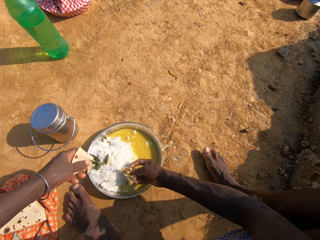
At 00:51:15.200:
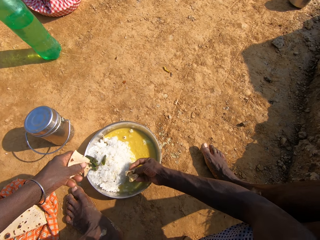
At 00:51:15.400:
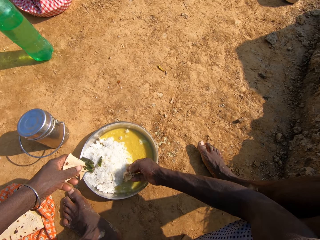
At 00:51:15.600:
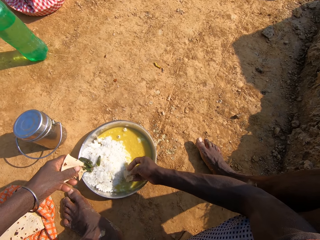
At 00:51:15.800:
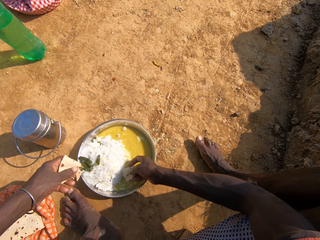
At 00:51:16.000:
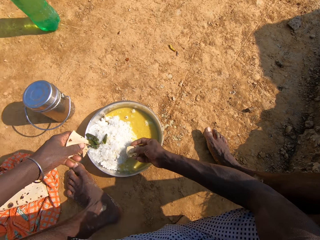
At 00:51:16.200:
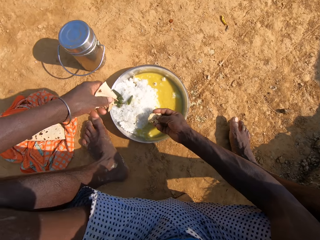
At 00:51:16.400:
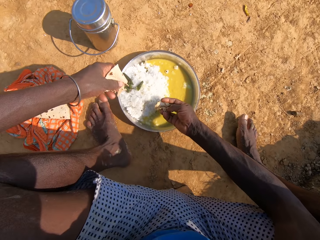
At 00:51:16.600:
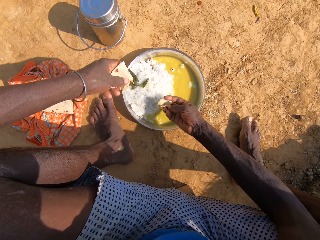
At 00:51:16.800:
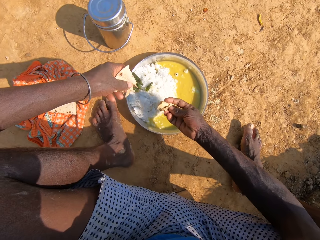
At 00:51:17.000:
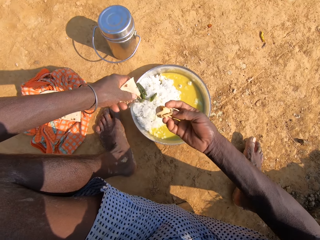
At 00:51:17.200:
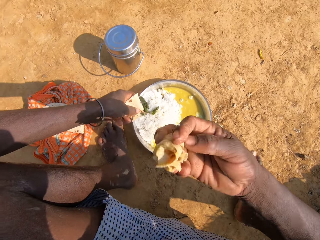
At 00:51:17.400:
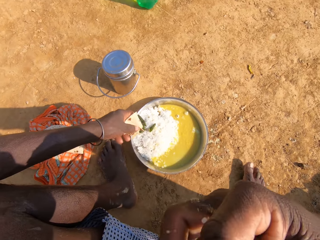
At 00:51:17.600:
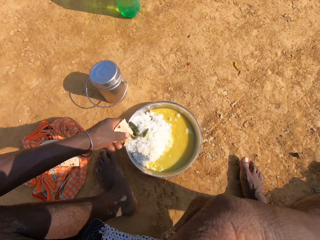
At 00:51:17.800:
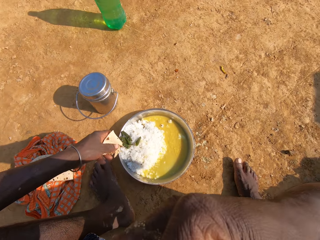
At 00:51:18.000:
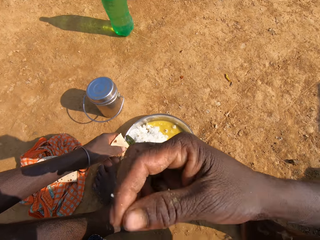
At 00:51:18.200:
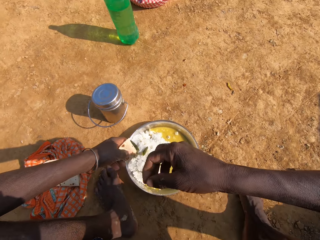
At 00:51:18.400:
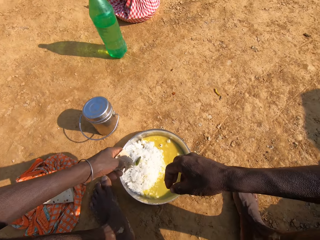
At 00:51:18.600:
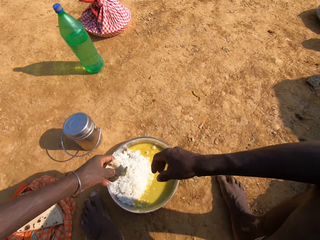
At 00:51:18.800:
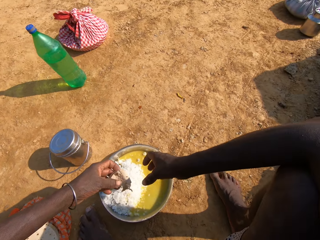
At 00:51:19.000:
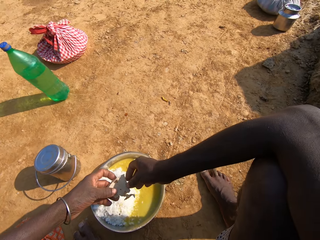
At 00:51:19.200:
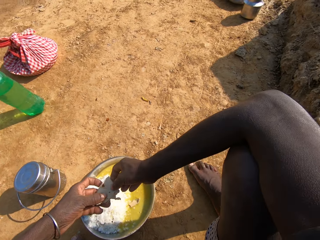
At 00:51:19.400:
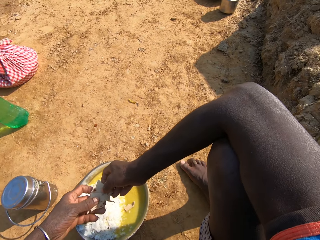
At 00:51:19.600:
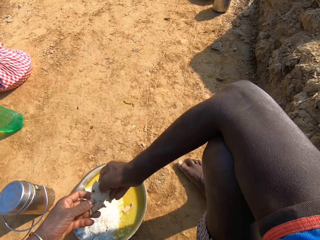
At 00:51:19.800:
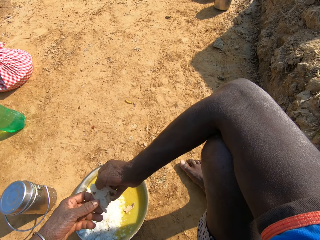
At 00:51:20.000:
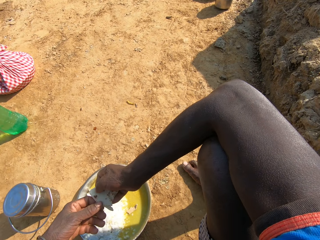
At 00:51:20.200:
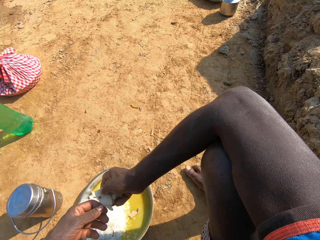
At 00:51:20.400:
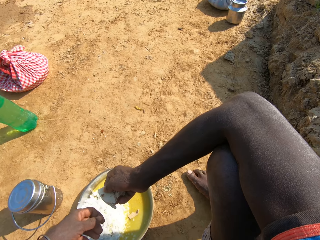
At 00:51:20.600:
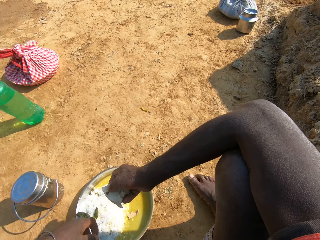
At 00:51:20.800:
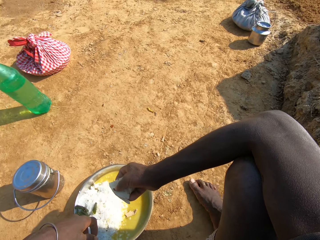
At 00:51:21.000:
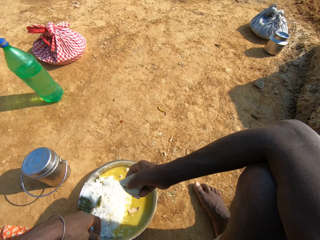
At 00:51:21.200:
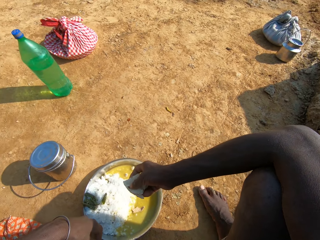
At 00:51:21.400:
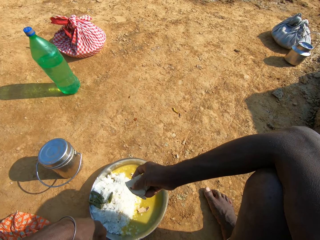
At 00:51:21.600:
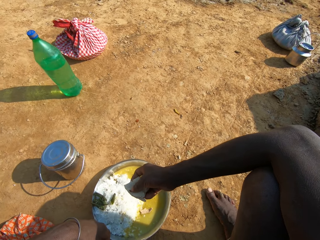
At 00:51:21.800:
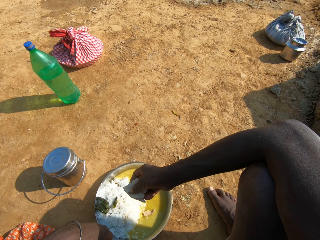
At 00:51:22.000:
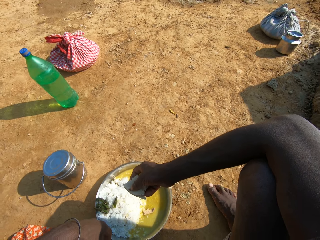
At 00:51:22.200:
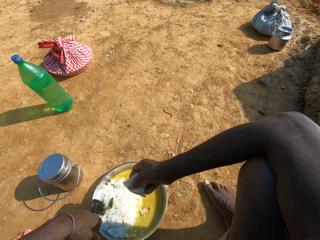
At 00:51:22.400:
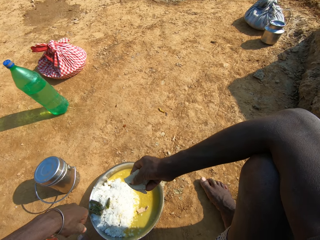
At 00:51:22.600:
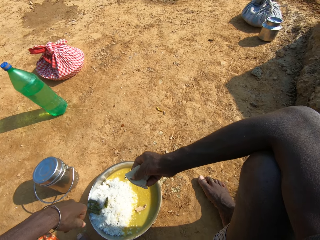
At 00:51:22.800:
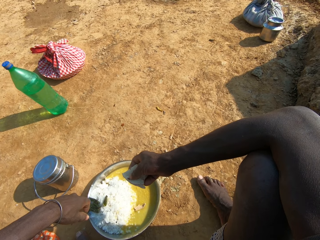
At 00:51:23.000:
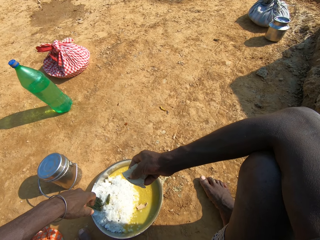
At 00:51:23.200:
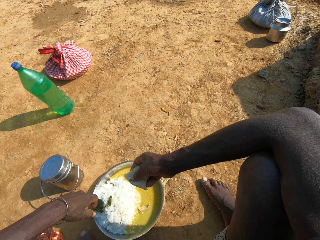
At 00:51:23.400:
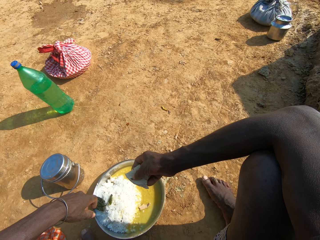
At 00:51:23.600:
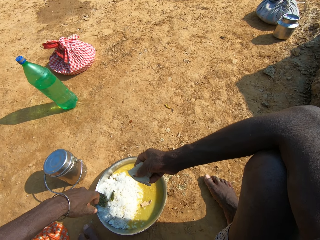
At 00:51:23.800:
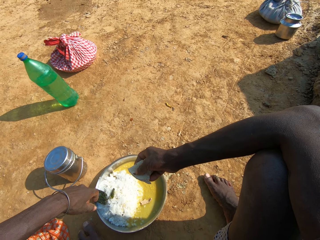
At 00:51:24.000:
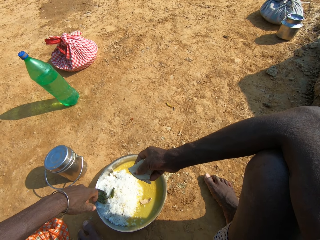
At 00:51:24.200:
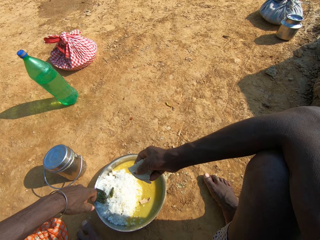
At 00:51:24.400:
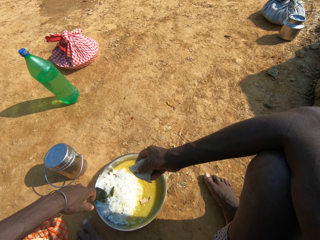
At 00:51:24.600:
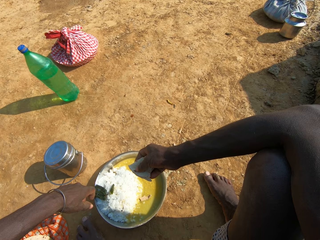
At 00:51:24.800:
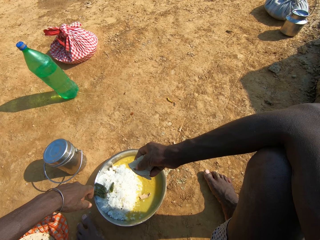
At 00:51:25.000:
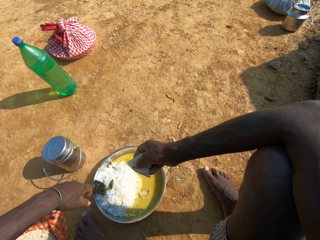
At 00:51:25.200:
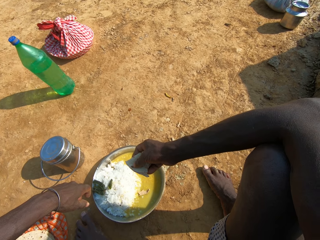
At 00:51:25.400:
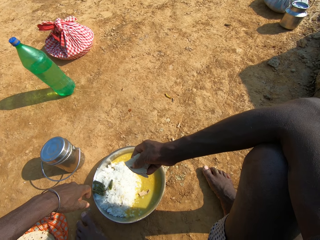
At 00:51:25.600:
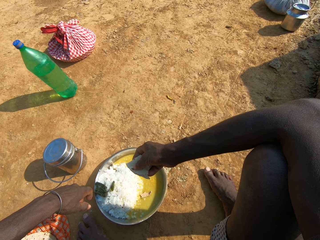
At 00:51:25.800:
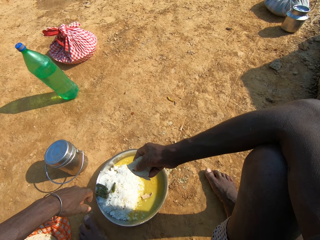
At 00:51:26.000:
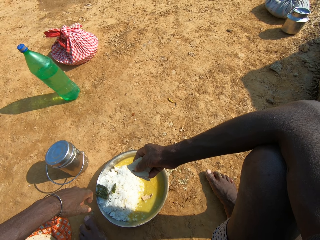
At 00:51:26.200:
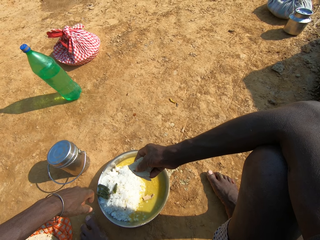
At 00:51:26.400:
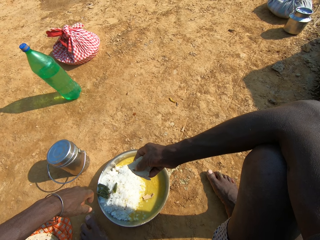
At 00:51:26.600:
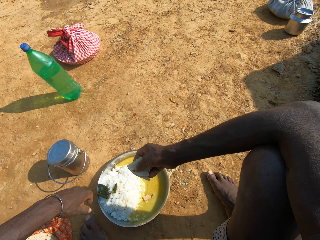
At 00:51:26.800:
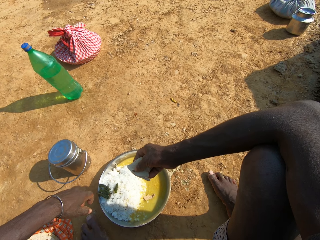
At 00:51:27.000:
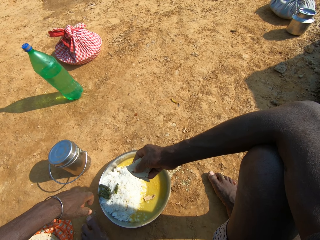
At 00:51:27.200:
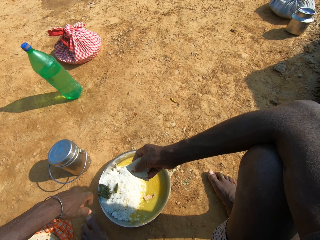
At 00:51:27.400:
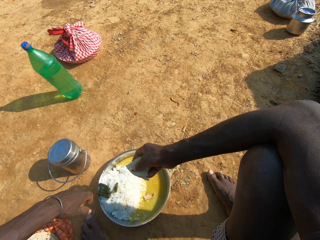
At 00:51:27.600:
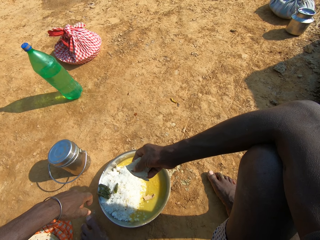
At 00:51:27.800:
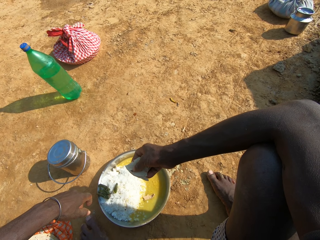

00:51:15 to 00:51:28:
The camera wearer eats roti. They hold the roti. They look around. They hold the roti and eat the food.

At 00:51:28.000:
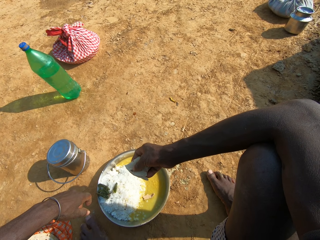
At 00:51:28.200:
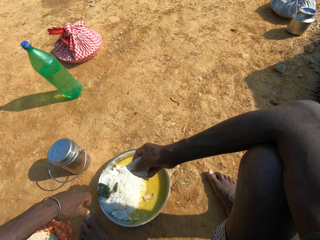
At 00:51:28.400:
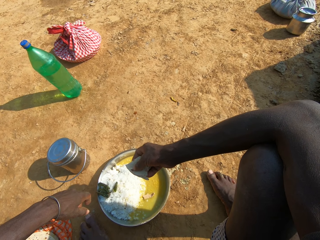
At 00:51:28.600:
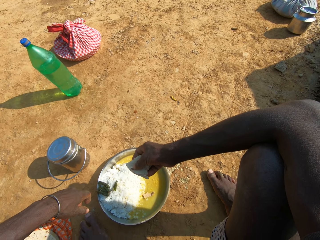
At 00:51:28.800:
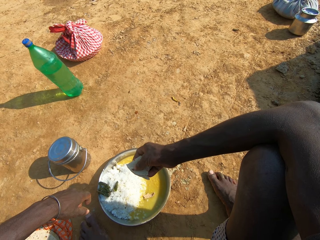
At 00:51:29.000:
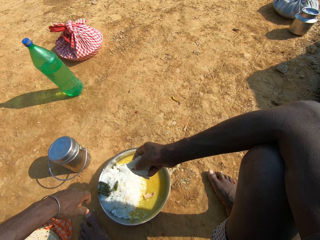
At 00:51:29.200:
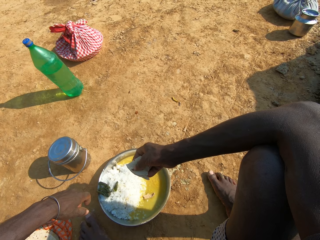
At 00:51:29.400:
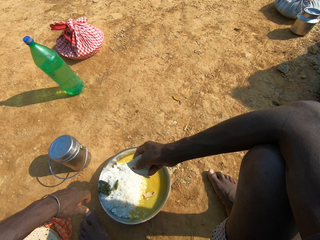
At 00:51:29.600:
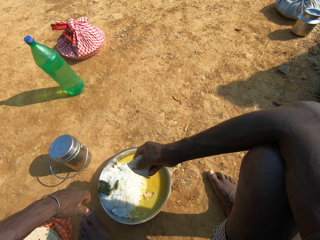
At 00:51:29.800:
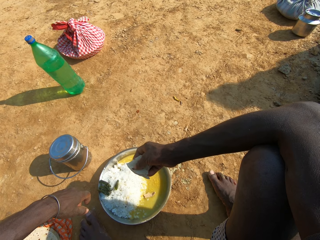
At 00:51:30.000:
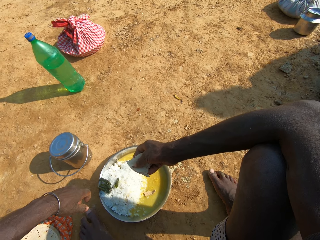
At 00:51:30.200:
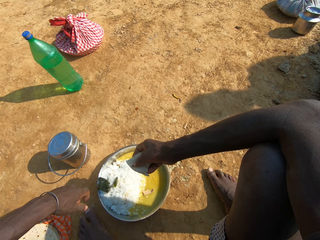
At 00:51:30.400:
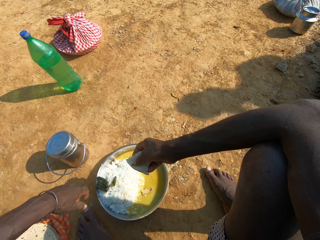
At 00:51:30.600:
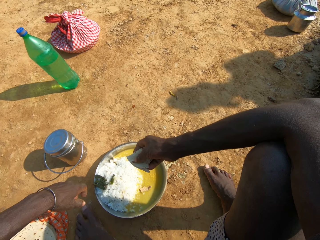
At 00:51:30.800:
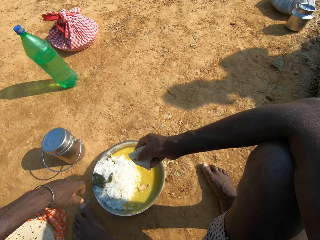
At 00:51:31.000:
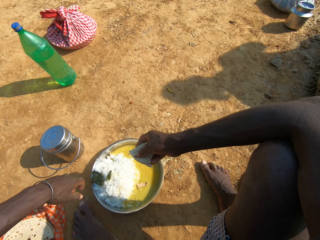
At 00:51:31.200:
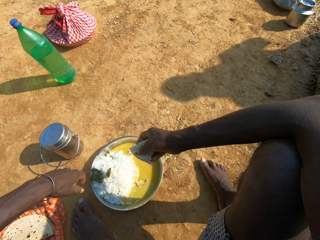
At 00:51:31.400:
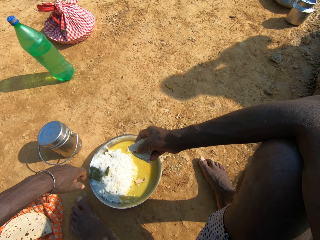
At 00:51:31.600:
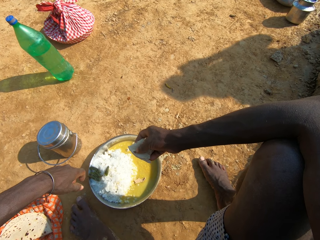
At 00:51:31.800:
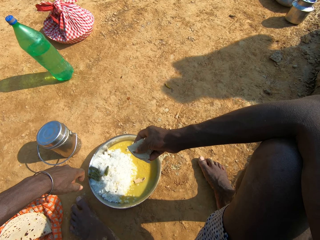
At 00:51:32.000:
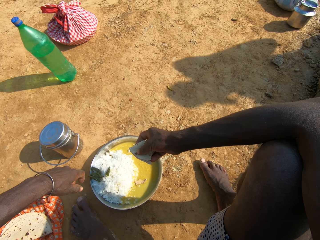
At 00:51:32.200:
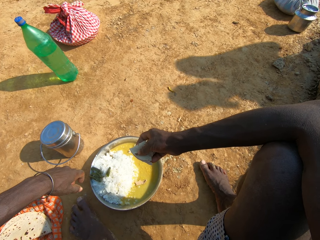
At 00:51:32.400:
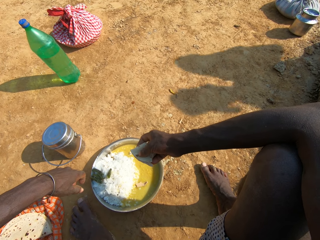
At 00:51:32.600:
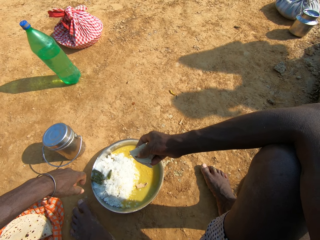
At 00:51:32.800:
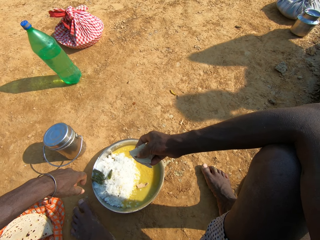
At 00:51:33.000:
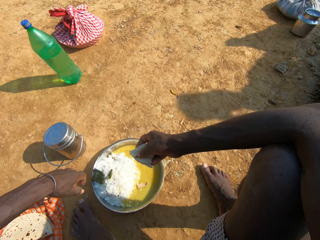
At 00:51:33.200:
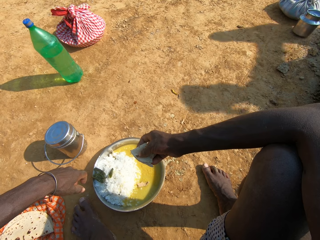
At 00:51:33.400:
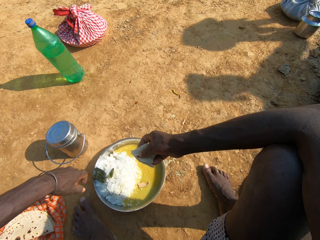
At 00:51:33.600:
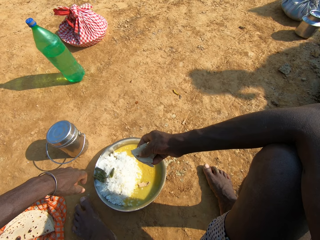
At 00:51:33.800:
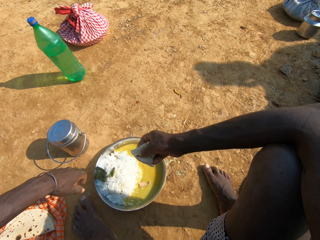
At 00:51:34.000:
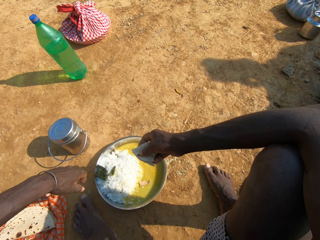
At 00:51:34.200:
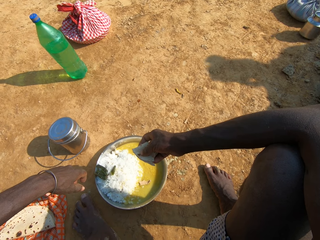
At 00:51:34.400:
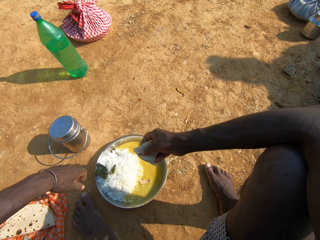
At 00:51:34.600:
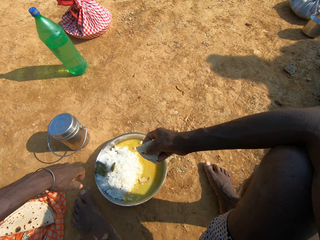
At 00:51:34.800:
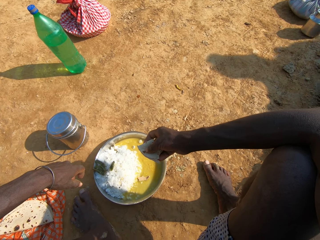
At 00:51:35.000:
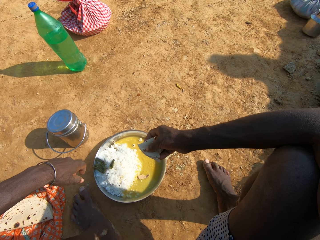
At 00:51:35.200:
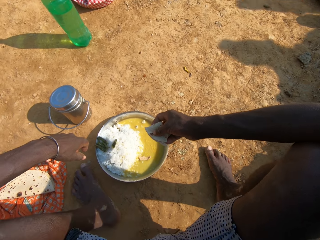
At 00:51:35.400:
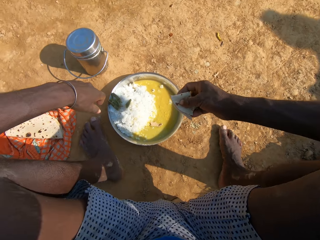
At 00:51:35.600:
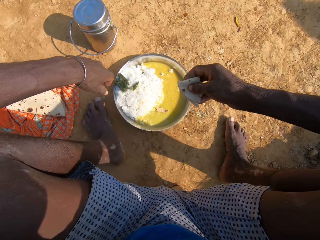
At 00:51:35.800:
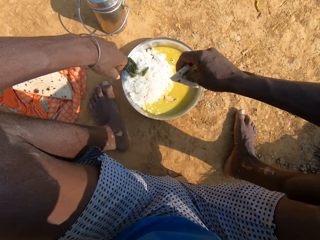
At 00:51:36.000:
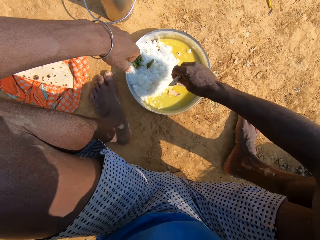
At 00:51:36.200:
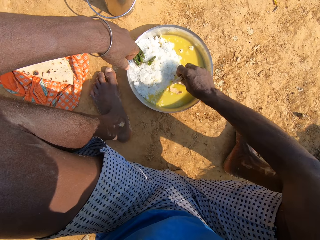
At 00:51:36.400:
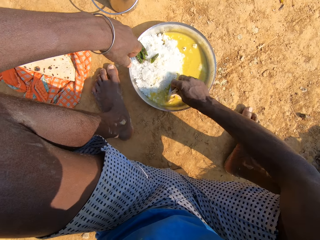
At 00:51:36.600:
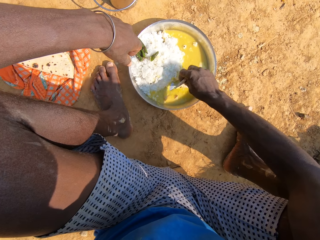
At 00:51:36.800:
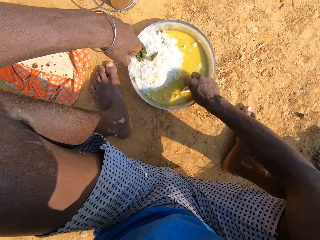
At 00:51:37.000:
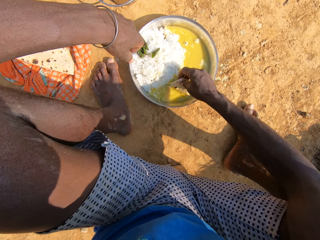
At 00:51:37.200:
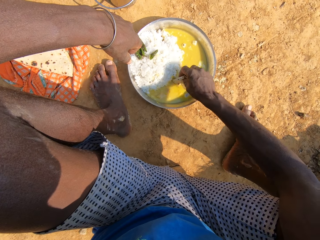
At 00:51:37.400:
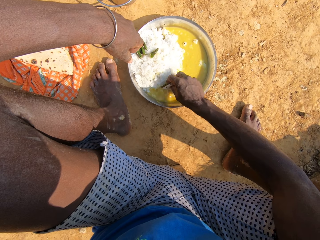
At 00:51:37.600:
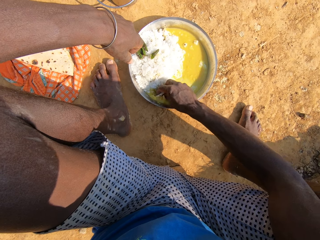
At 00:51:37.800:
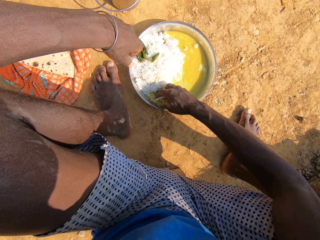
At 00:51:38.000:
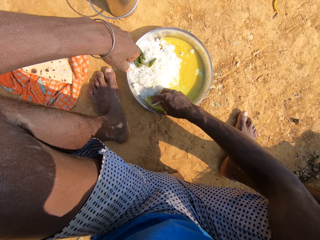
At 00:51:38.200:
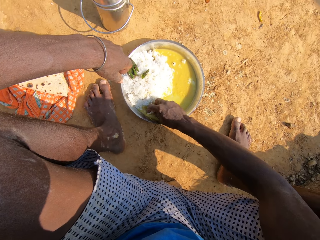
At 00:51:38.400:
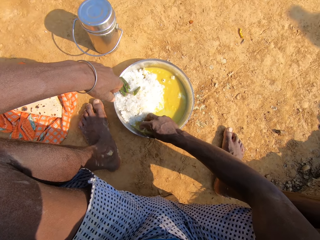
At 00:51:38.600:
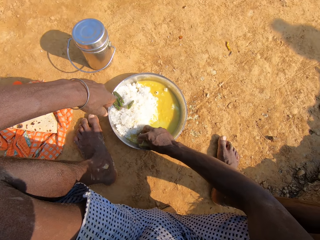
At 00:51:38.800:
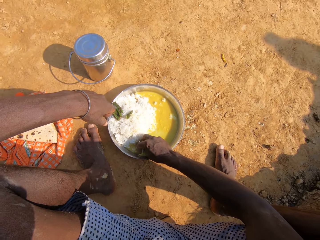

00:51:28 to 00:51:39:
The camera wearer dips roti in a vegetable curry. They scoop the food from the plate.
